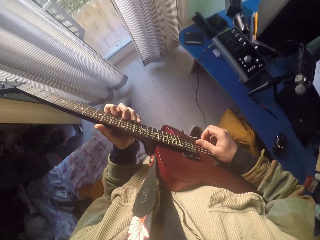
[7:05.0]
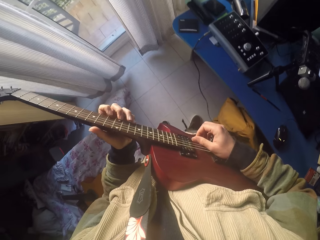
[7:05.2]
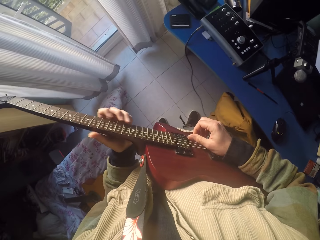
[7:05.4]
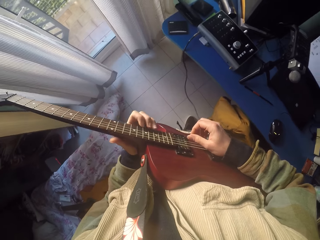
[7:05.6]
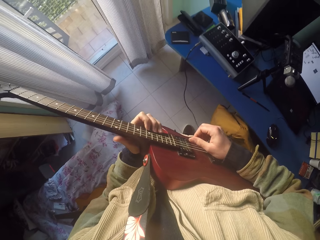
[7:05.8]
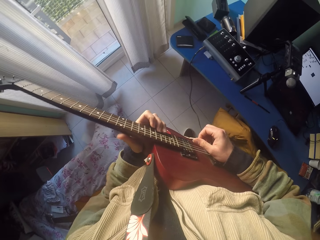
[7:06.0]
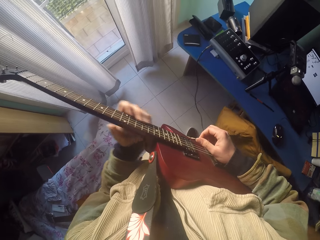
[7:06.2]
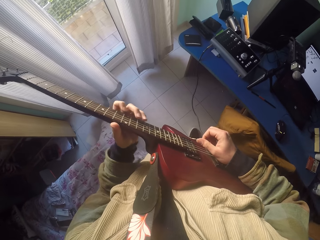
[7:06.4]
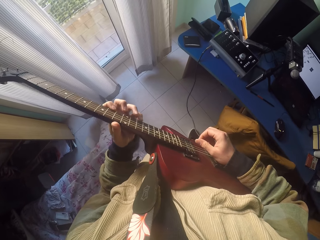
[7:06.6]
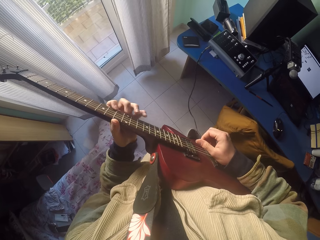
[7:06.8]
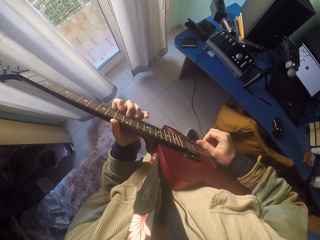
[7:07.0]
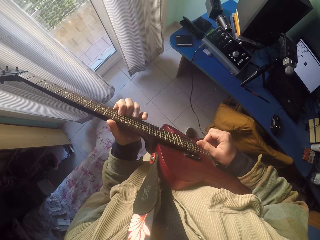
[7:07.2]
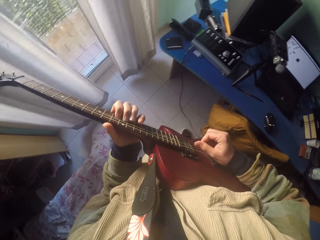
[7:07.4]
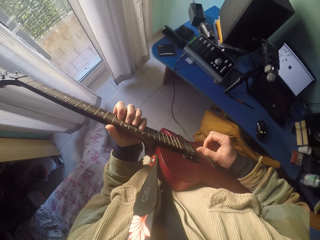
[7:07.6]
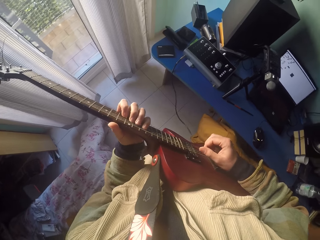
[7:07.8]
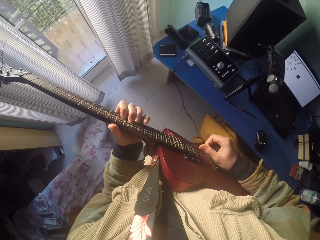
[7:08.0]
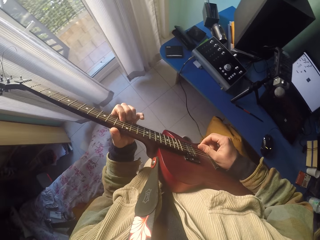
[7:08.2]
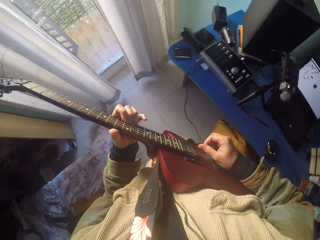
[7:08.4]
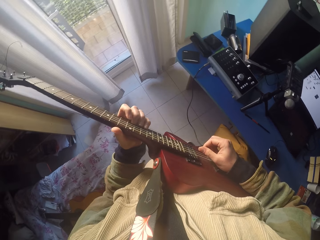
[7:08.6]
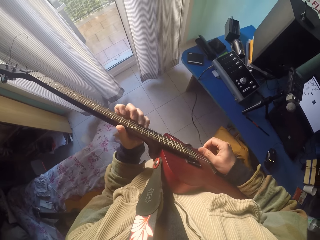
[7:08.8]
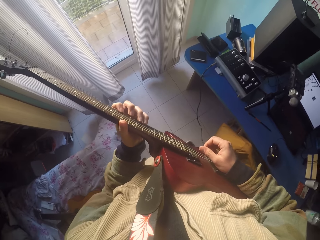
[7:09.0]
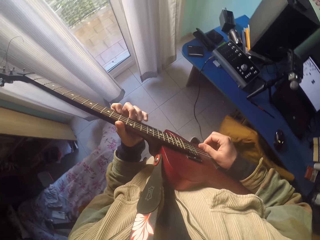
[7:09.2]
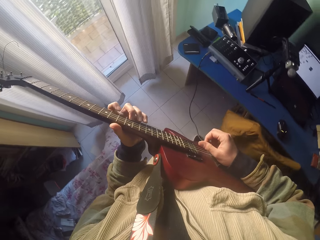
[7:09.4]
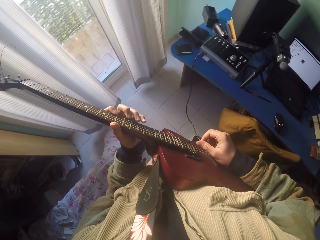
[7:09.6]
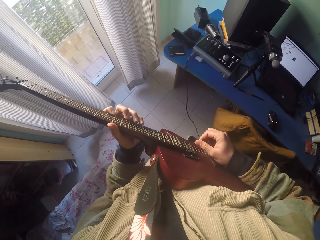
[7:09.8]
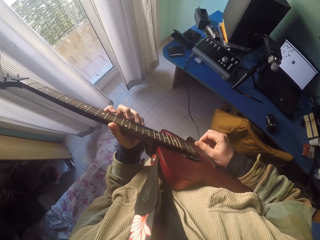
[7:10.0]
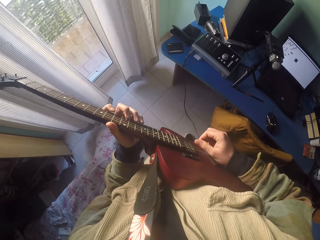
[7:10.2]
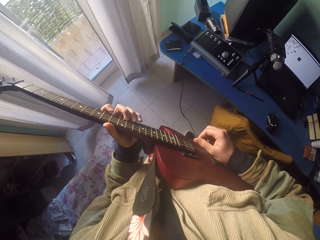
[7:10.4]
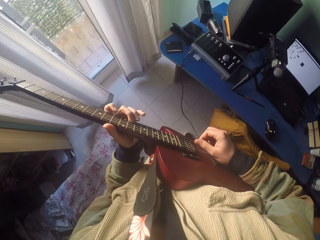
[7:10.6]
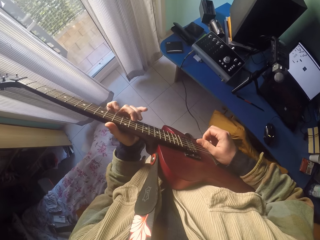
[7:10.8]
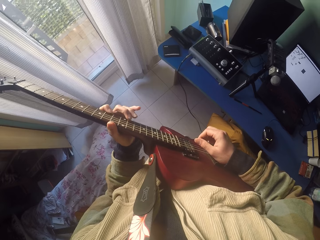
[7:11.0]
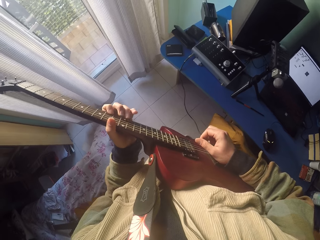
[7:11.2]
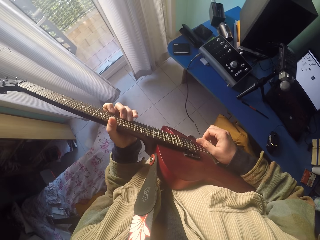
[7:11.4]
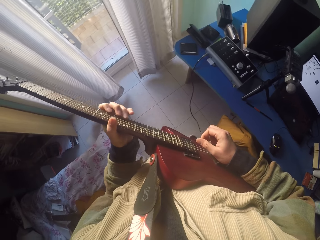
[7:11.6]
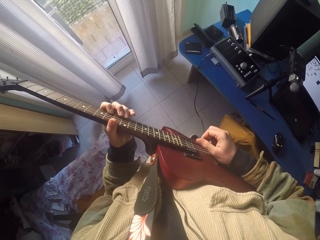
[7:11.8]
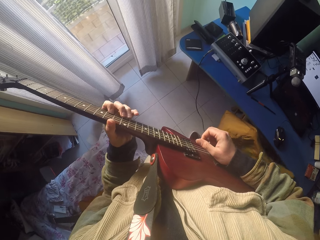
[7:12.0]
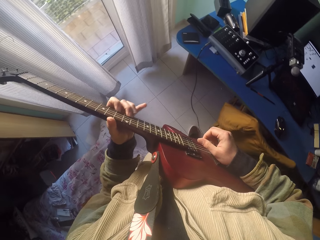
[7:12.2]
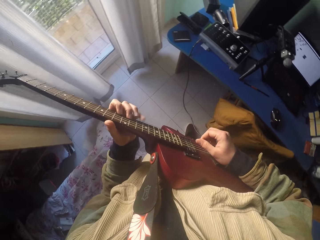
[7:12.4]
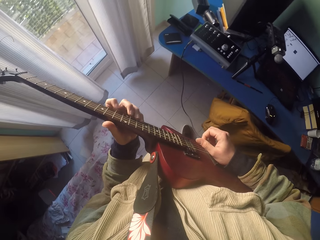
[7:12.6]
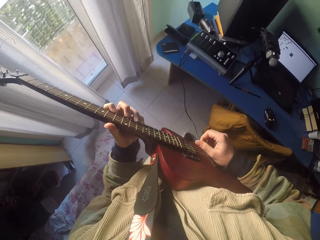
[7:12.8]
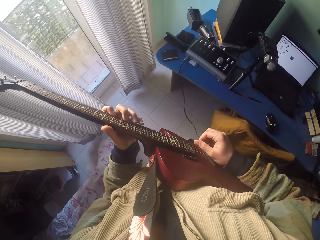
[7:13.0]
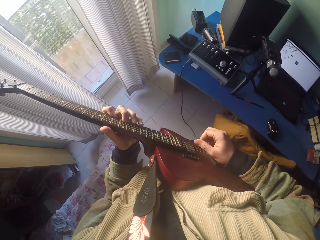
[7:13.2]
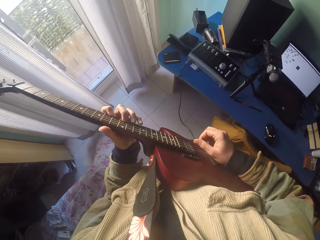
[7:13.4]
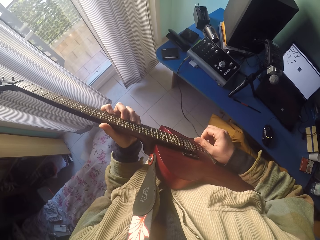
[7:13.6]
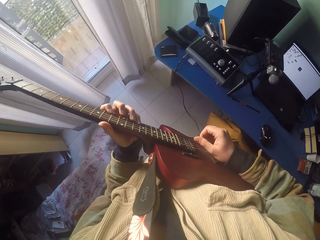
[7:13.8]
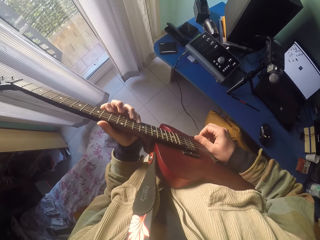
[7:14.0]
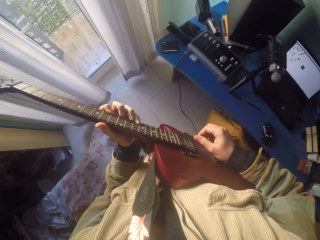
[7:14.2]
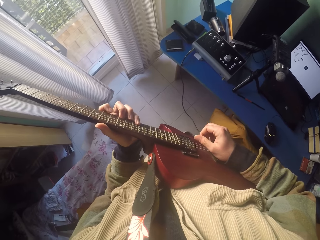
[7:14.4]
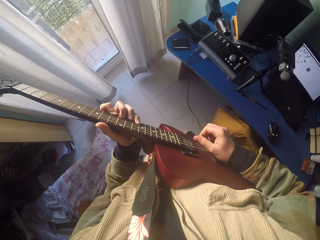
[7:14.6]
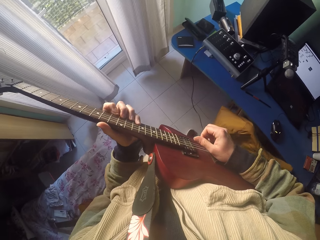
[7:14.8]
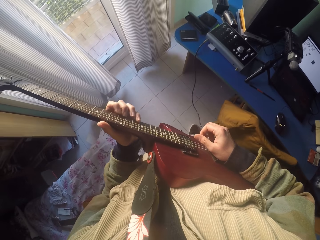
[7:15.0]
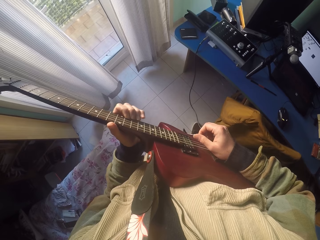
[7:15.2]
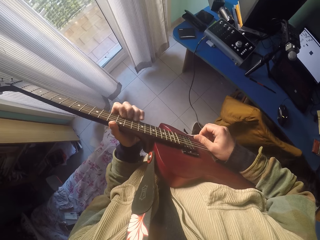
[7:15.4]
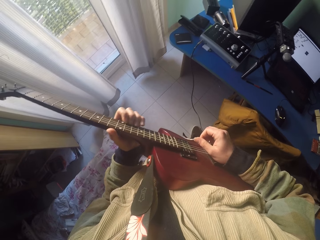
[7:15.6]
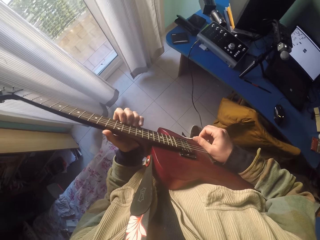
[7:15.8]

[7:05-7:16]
The camera wearer plays the guitar strings with the left hand.

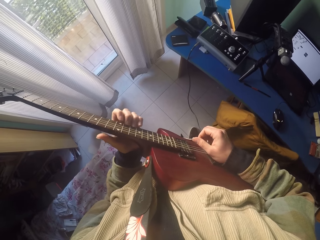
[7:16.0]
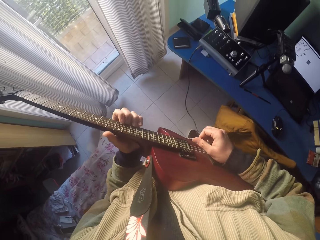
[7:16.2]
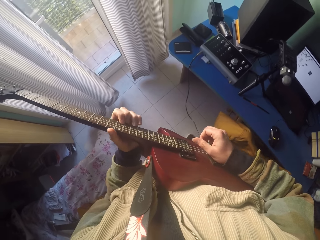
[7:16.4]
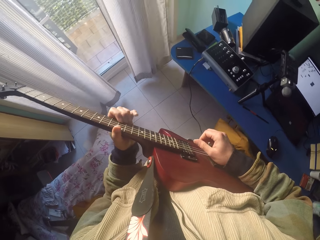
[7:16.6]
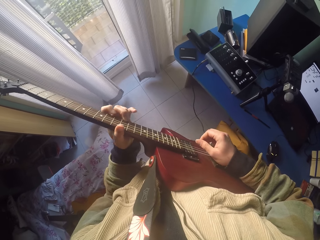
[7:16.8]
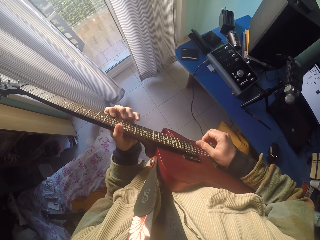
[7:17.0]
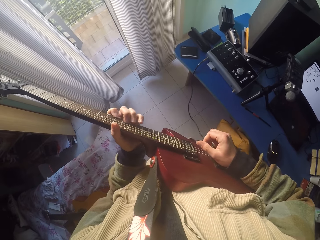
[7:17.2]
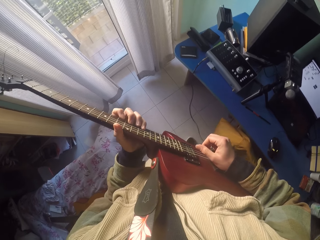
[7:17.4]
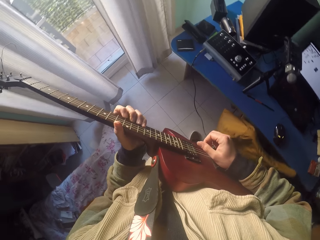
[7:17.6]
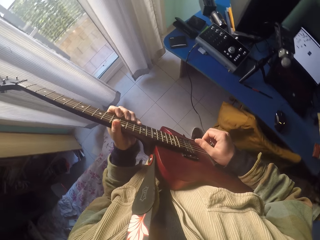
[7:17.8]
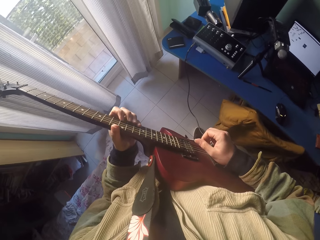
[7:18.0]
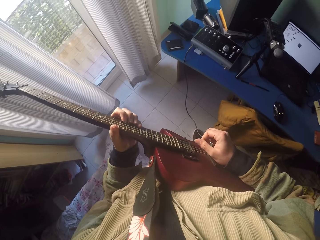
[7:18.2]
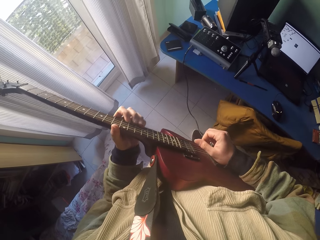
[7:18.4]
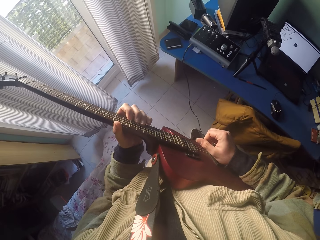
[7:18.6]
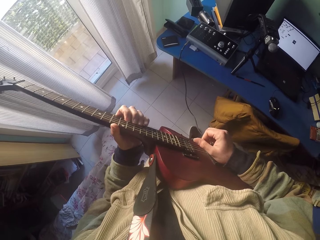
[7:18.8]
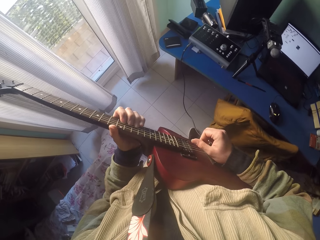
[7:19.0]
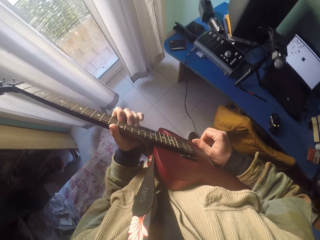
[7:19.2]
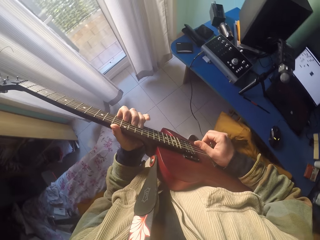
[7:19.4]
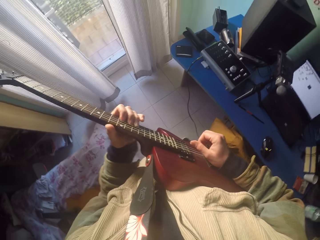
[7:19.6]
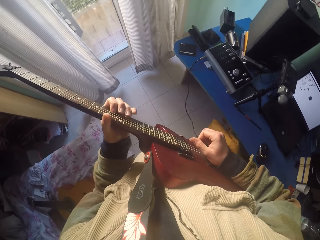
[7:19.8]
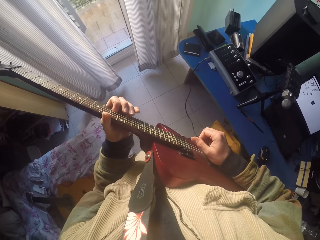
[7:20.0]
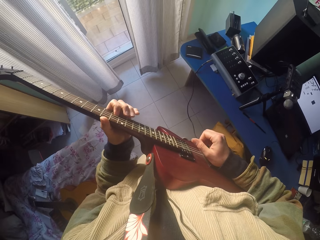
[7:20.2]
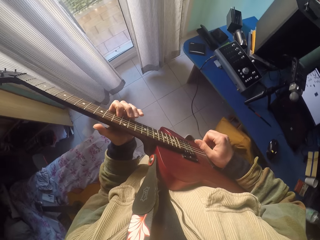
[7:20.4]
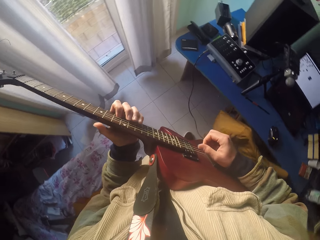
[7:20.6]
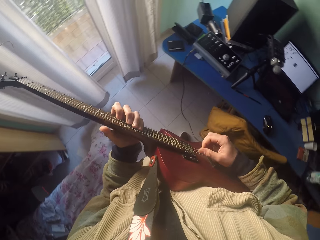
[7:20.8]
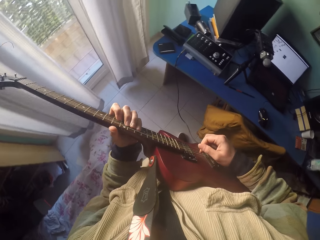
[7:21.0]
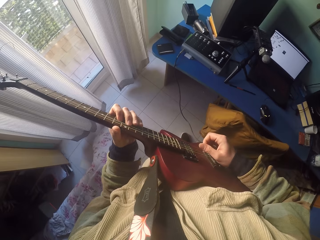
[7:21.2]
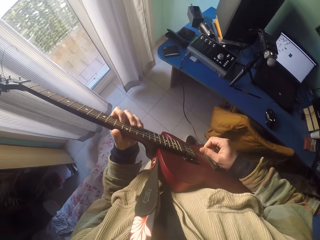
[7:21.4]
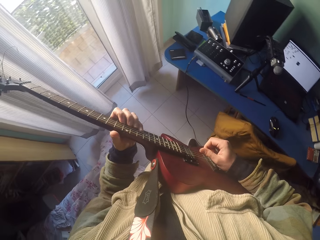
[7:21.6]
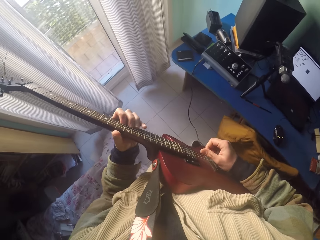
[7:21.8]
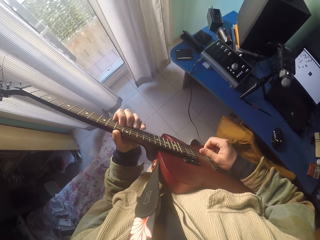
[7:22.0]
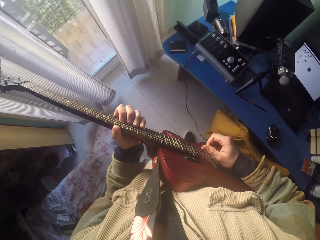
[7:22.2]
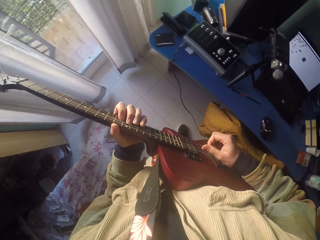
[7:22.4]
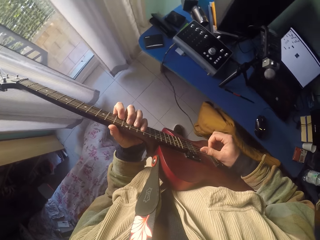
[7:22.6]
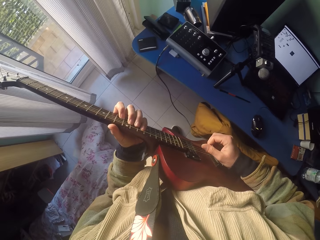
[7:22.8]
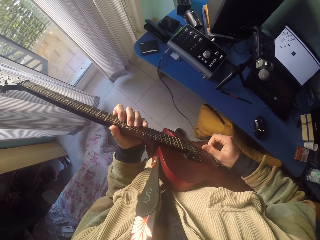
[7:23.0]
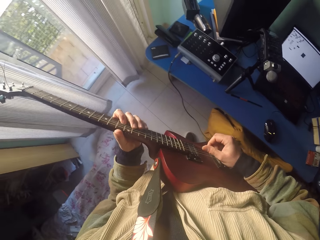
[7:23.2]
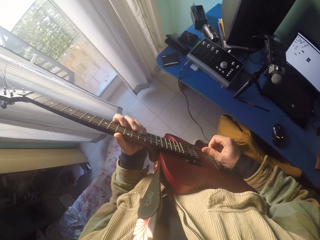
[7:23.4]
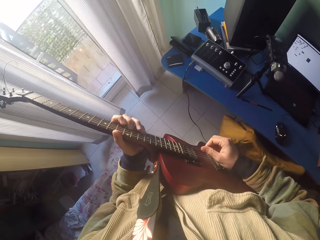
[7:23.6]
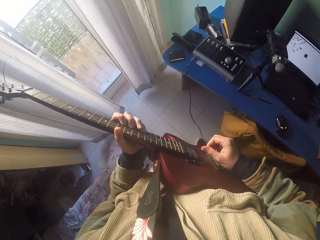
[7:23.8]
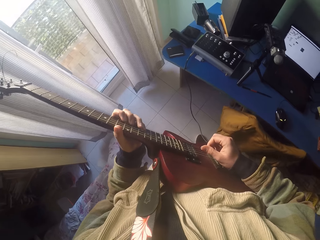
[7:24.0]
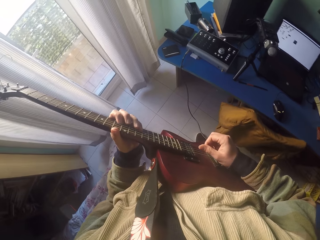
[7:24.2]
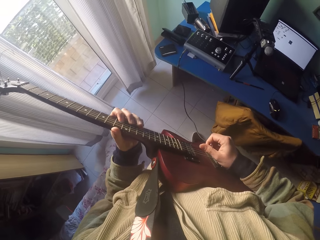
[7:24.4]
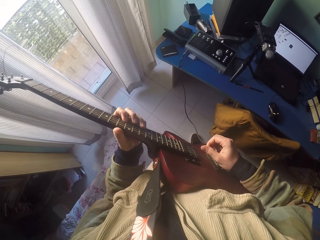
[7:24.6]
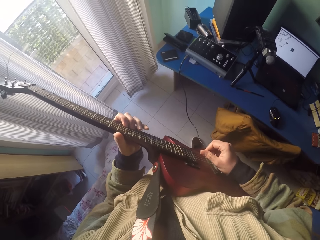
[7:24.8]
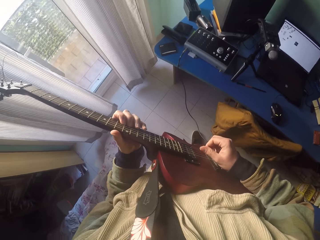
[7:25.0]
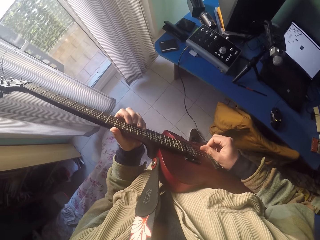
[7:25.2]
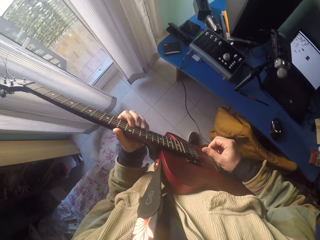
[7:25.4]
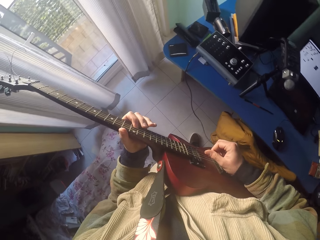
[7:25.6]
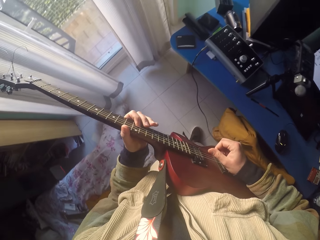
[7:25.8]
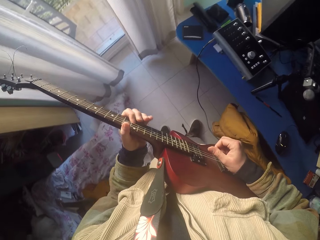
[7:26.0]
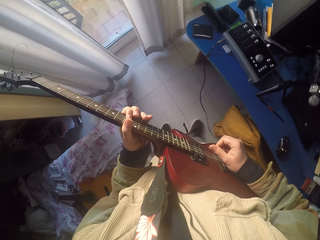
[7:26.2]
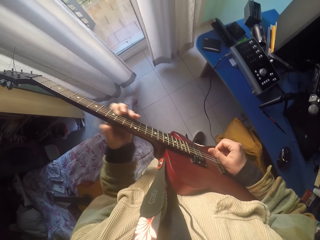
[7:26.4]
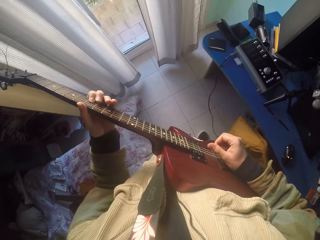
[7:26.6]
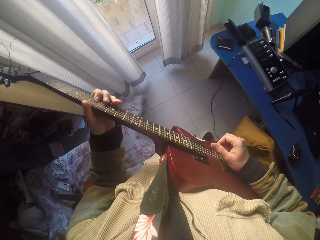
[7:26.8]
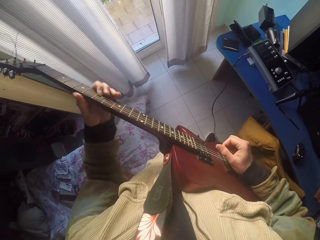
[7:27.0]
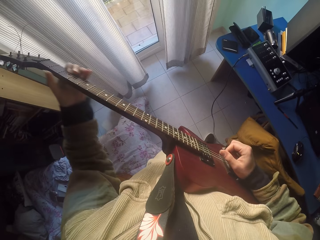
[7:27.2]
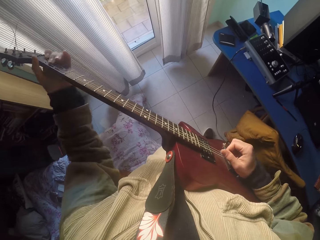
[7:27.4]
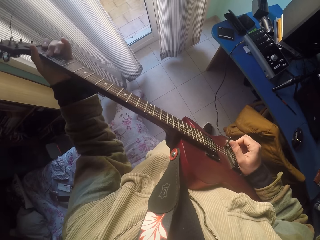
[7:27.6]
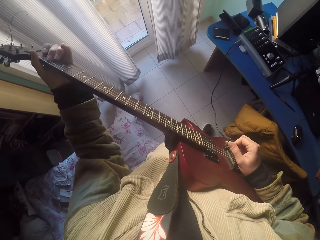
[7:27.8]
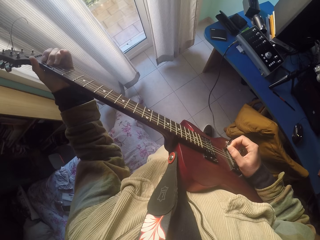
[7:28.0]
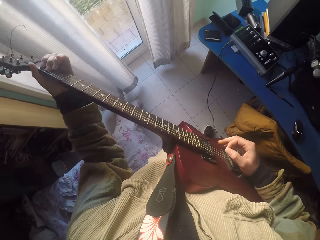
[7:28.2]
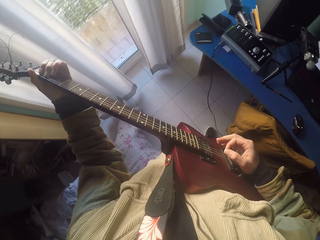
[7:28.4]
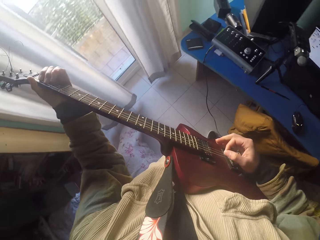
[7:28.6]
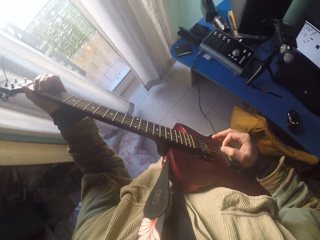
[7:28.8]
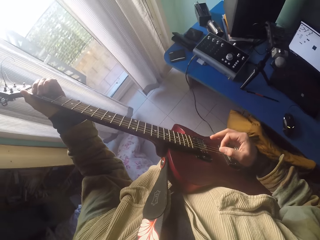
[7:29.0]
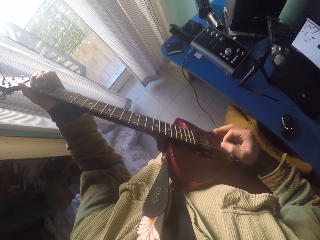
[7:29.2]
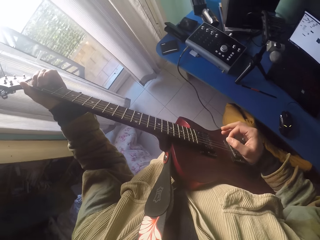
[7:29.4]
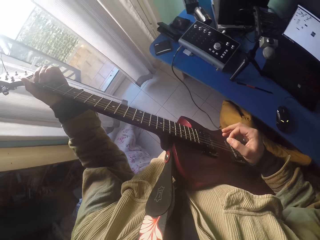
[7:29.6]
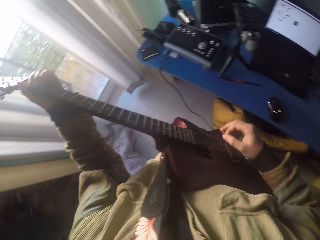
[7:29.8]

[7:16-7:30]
The camera wearer plays the guitar strings with the left hand. They play the guitar strings with the right hand. They play the guitar strings with the left hand.
